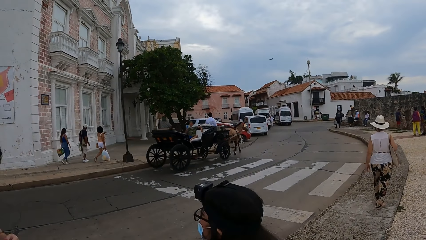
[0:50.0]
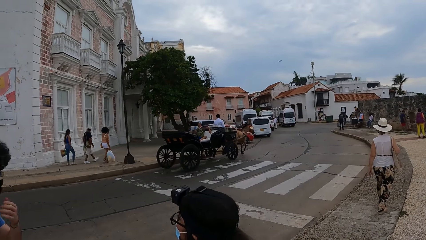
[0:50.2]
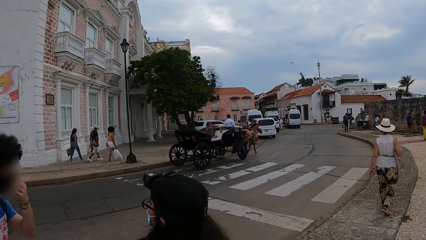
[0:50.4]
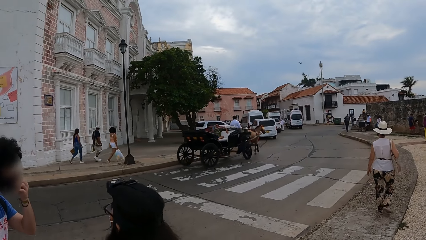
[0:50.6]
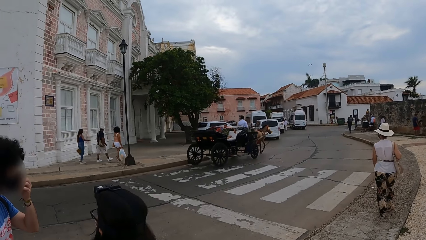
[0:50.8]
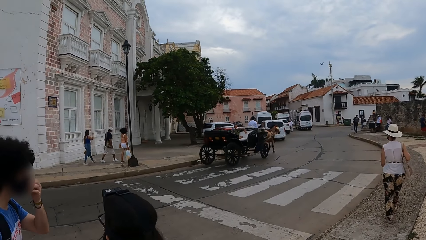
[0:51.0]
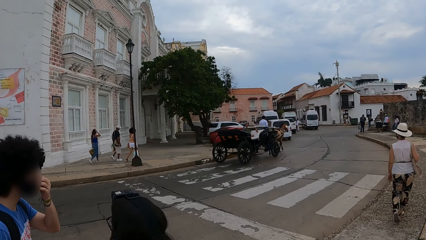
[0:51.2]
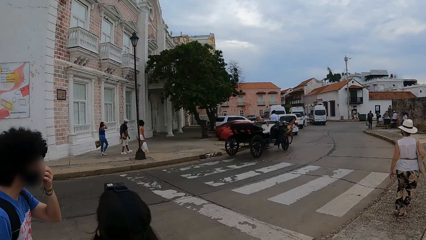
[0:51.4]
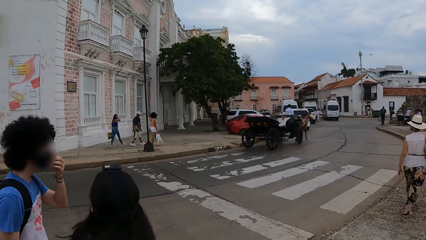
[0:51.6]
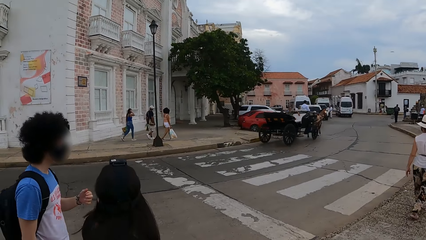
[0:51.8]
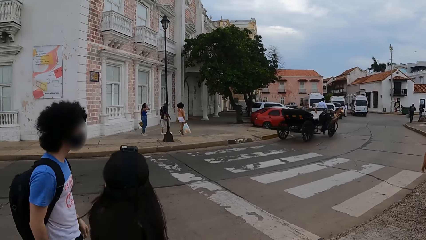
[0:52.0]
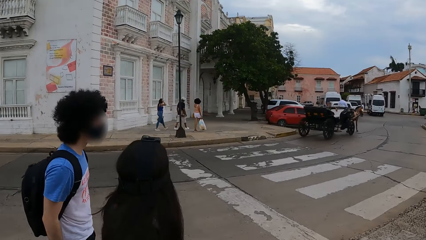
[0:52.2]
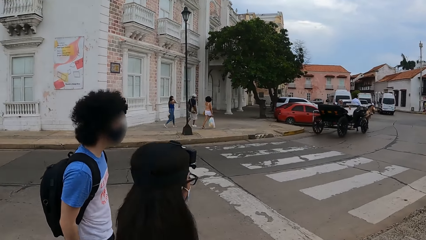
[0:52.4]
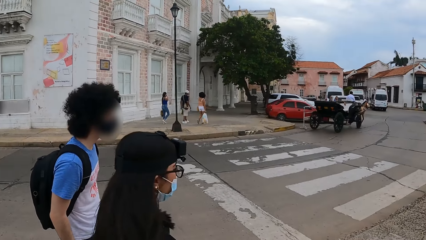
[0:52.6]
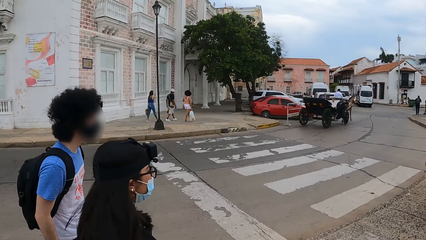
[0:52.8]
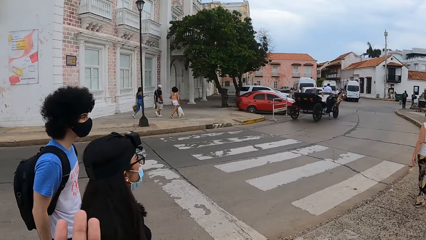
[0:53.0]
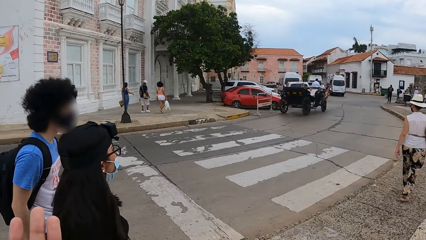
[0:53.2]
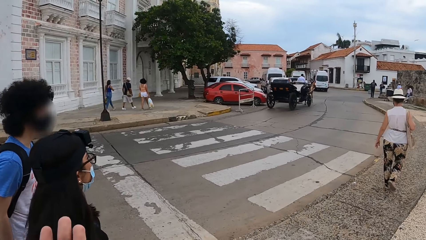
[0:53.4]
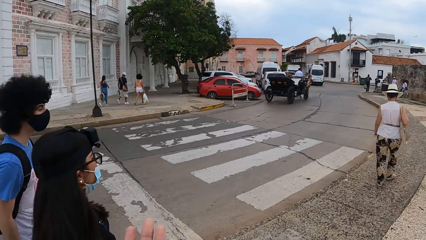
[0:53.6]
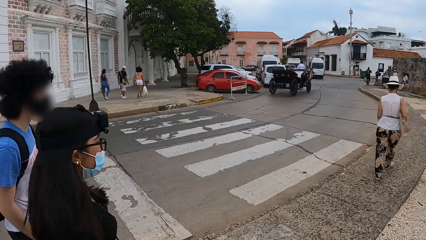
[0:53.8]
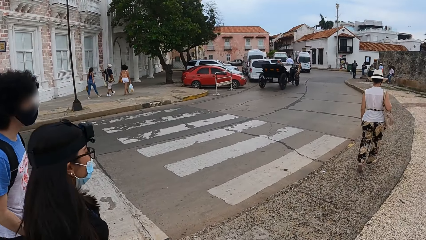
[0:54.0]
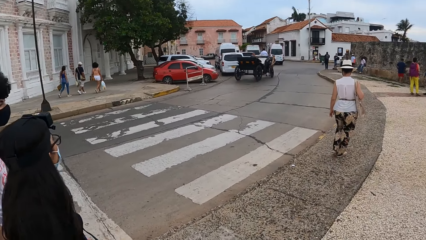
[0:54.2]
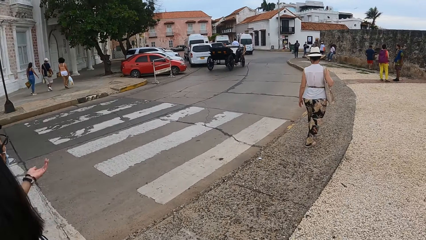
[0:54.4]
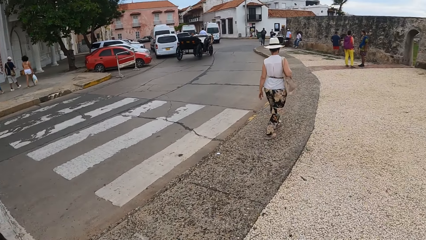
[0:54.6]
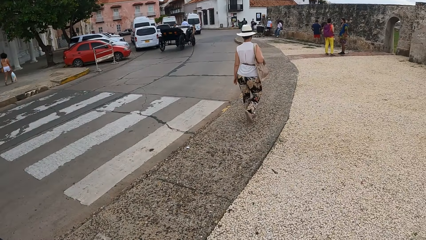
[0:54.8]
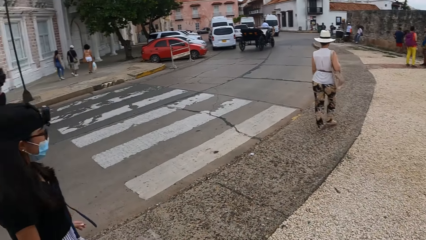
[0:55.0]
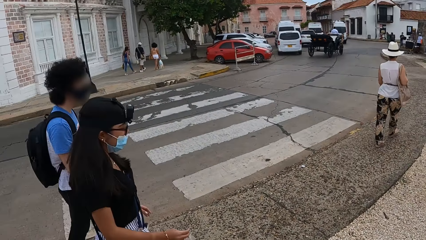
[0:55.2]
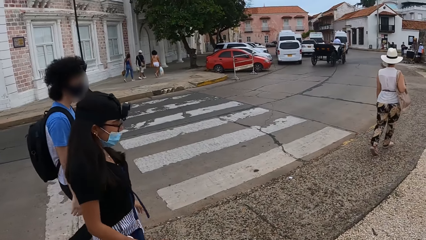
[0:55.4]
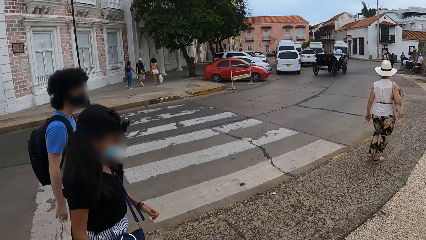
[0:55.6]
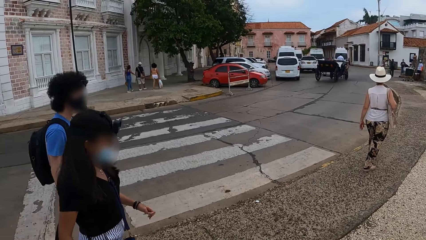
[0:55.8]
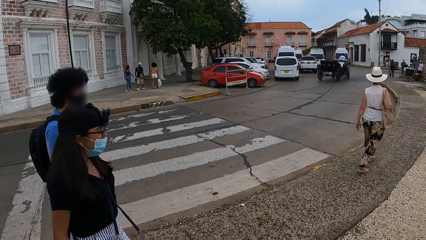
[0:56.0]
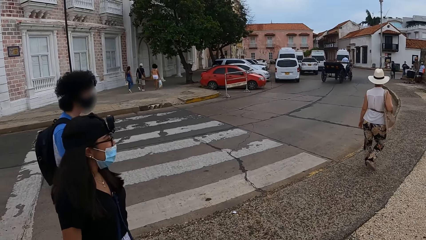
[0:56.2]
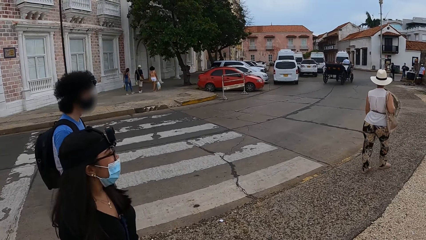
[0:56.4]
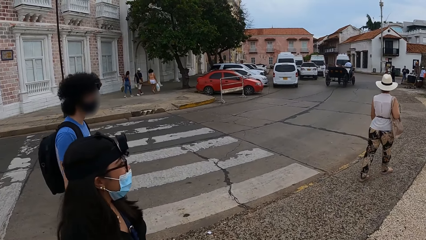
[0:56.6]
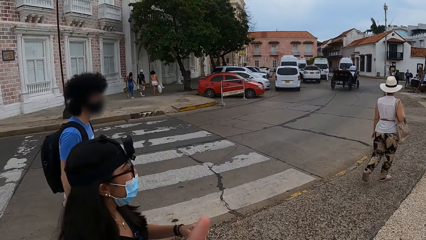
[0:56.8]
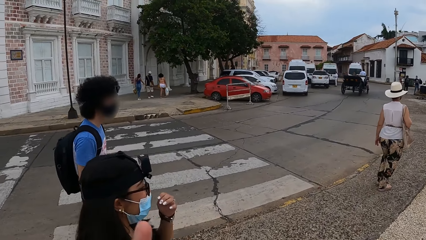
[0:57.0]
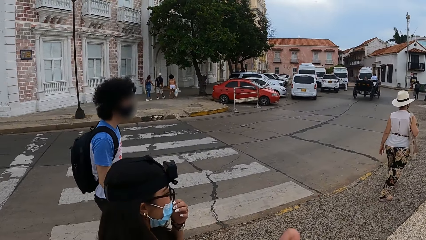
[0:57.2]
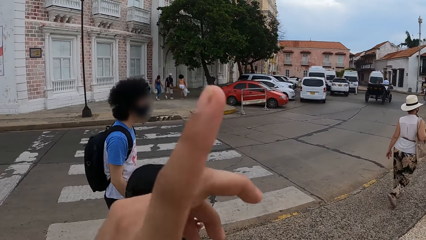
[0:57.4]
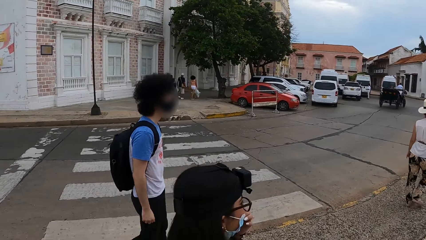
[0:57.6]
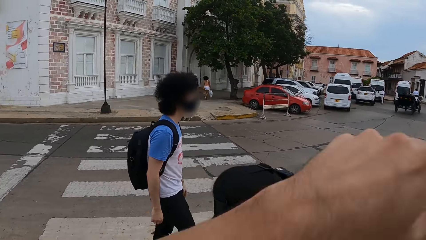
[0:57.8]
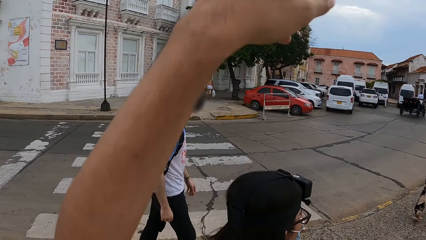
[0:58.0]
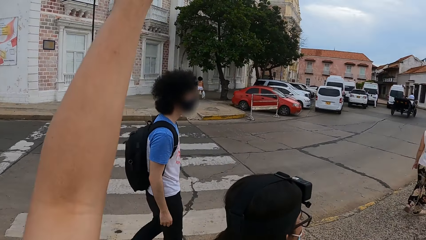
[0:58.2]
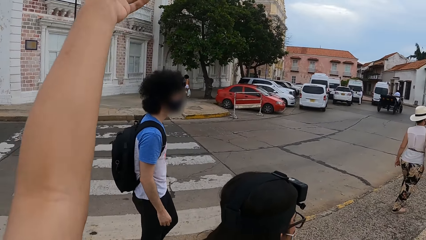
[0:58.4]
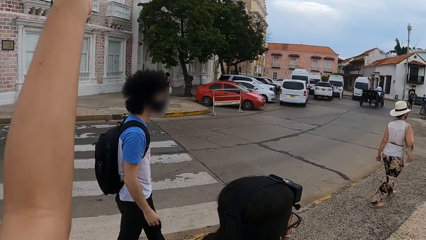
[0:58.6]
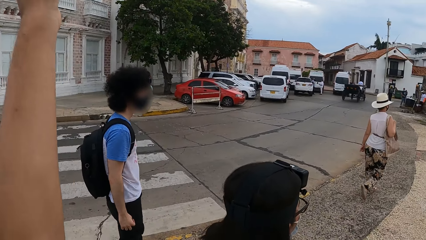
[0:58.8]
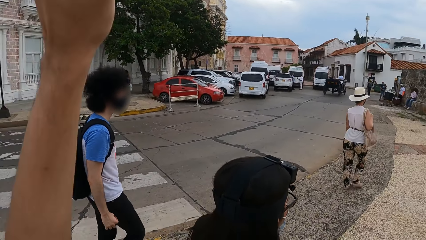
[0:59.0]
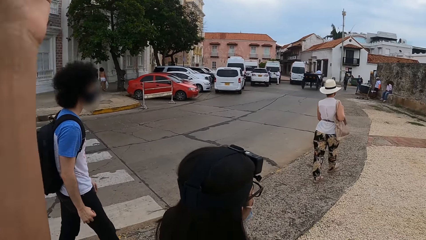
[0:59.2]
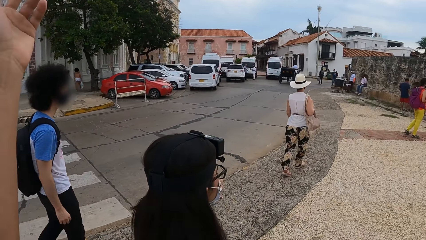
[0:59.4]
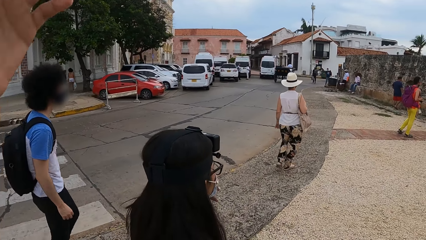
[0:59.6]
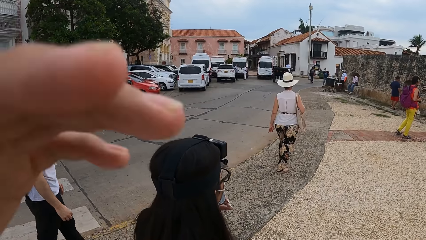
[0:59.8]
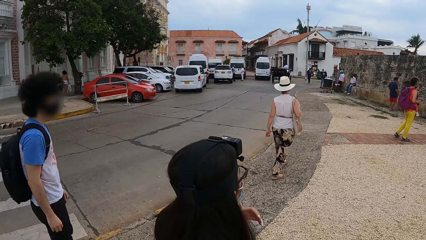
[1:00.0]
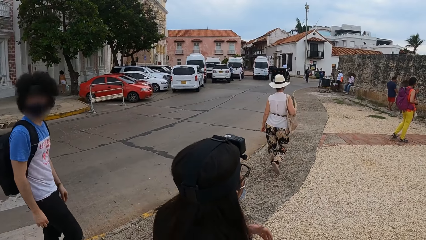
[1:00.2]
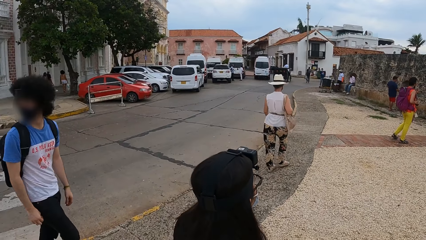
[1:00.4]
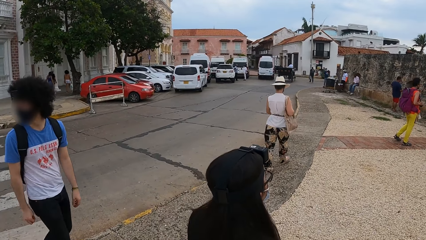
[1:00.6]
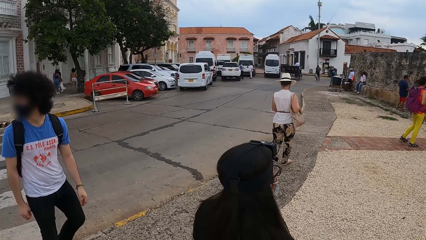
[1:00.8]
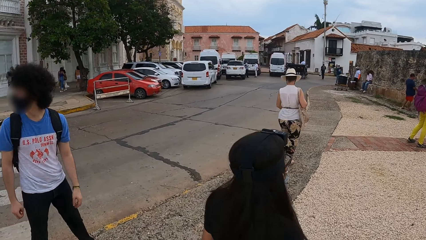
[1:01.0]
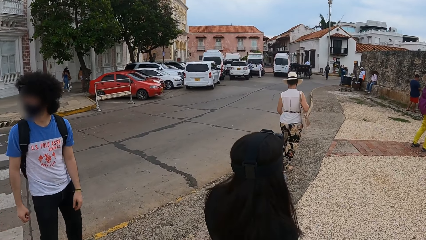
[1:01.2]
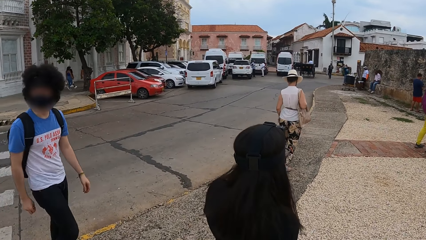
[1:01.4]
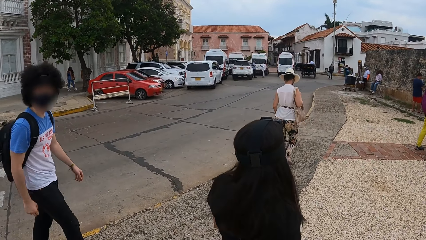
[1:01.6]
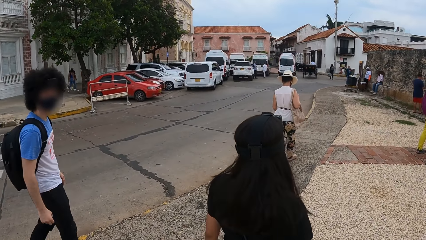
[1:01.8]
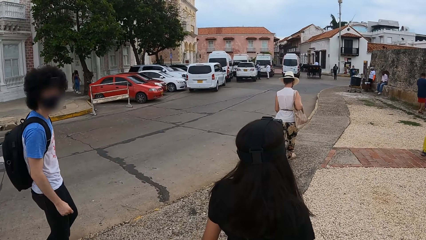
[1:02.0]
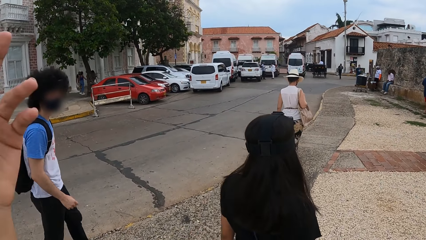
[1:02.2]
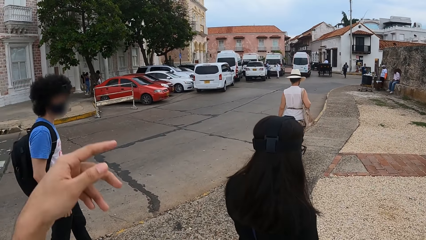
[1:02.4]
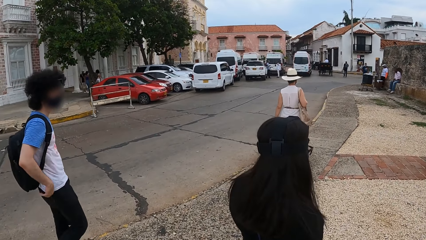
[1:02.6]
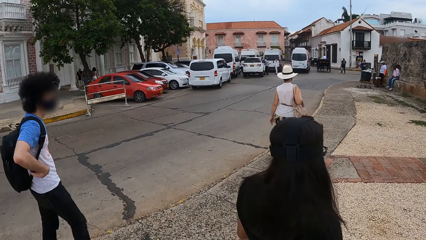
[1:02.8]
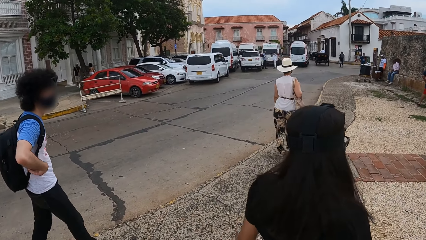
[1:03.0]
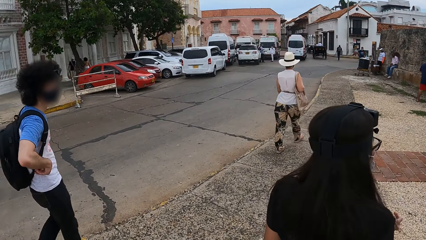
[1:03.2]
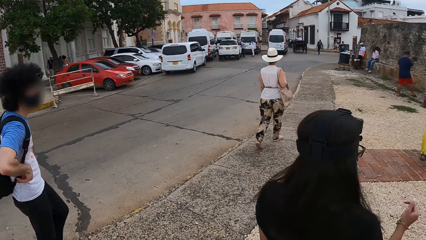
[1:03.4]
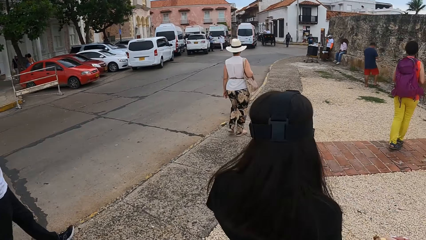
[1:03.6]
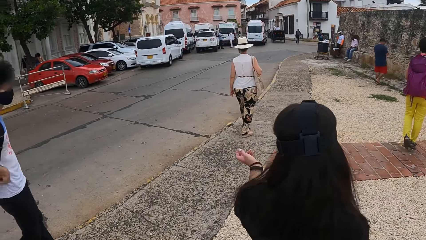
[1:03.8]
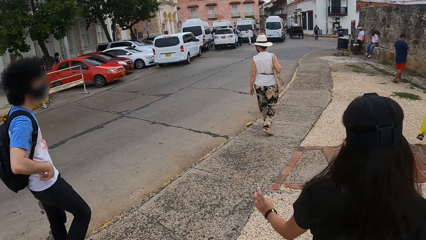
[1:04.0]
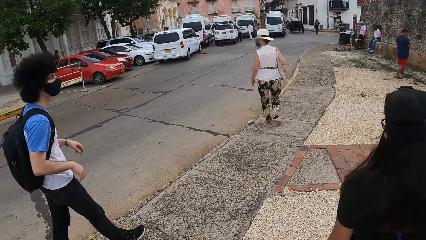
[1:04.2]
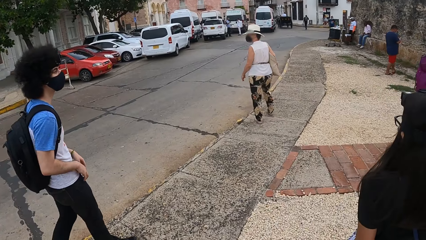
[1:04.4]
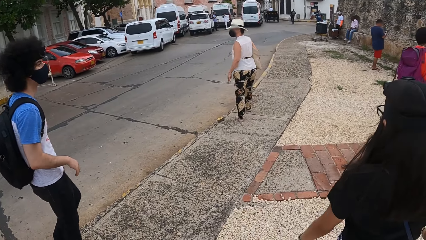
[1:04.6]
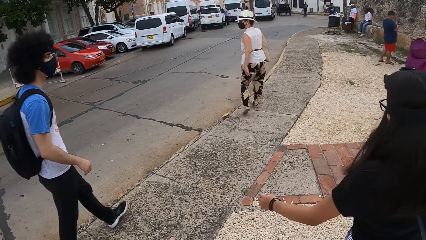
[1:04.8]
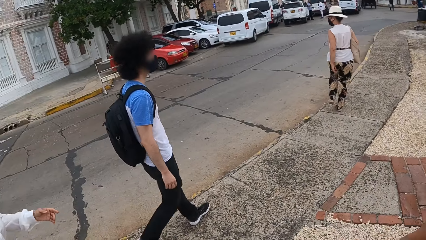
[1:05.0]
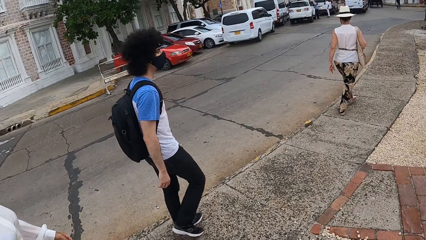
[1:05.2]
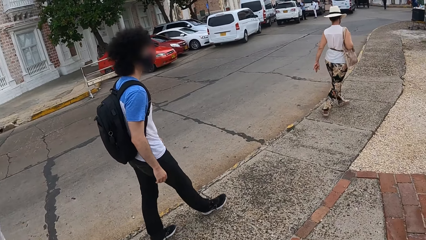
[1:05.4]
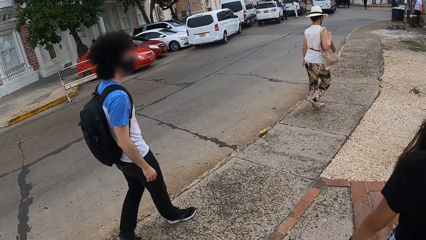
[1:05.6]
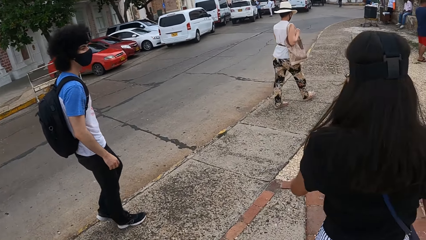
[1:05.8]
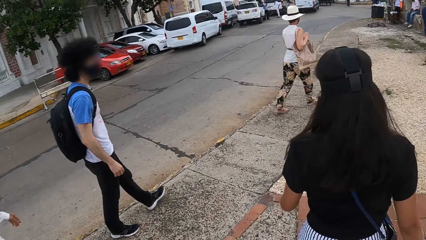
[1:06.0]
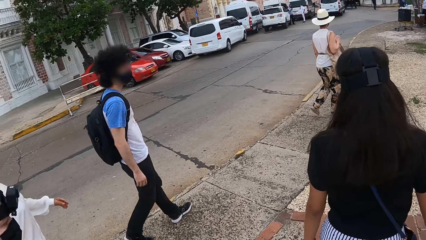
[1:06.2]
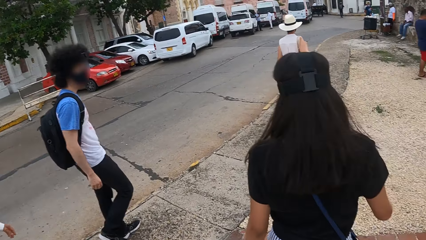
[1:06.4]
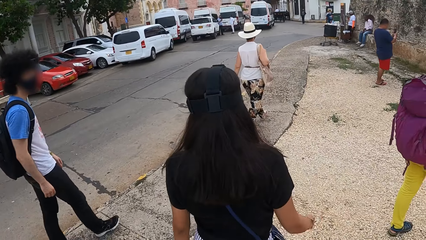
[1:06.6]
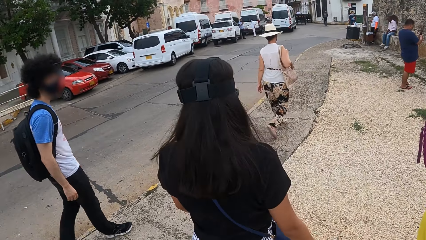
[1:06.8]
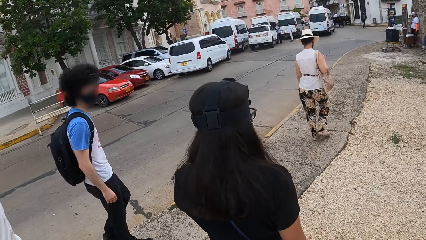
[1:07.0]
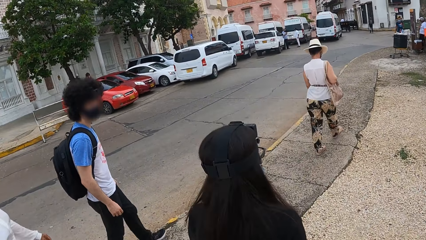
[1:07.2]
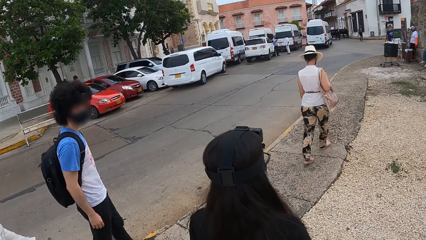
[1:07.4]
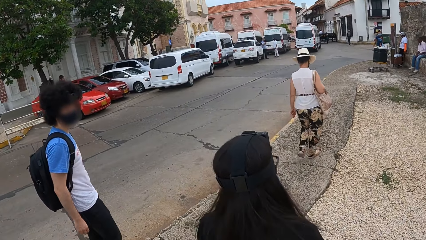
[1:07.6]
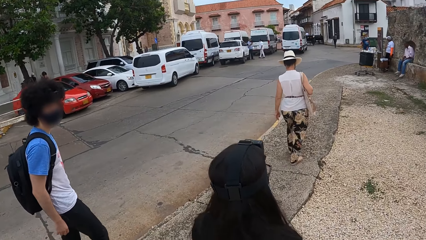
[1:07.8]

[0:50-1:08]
A man touches the face, puts the hand down, and walks. The camera wearer moves the hand and puts the hand down. The man walks with a woman. The camera wearer gestures with his hand and puts down his hand. The man turns around and walks with the woman. The camera wearer gestures with his hand and puts the hand down. The man walks with the woman. The woman moves the hand. The man walks with the woman.
